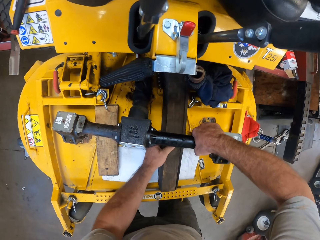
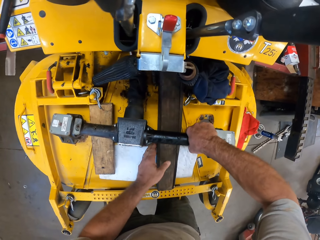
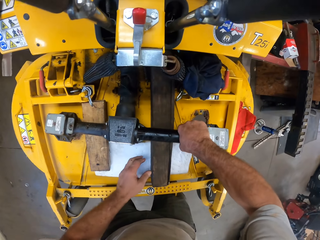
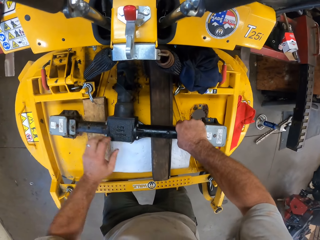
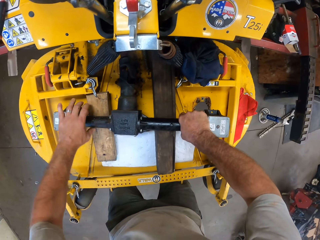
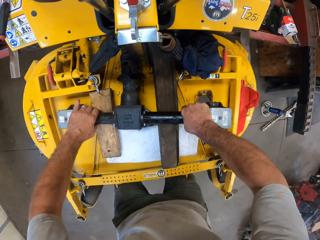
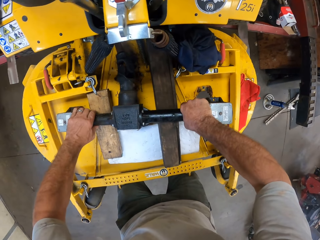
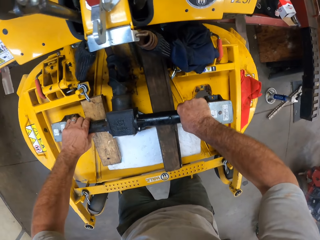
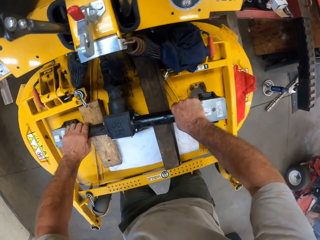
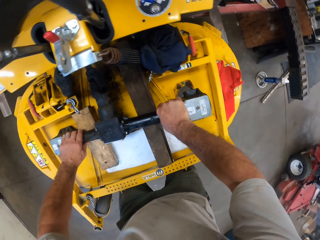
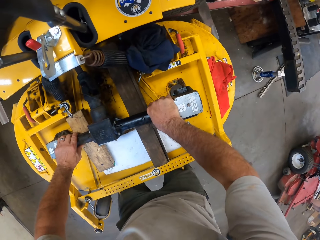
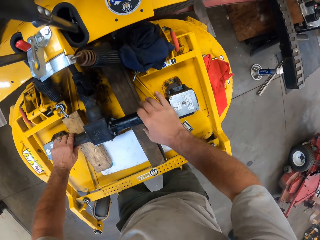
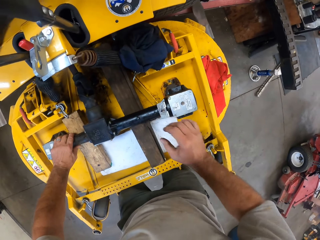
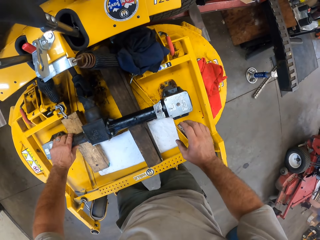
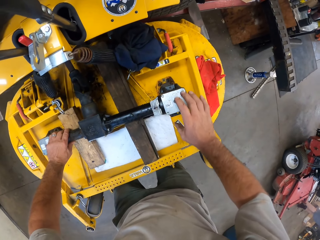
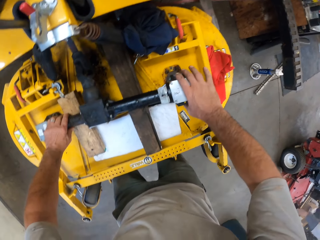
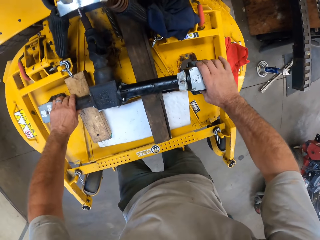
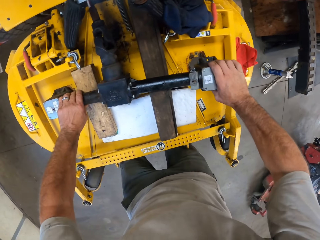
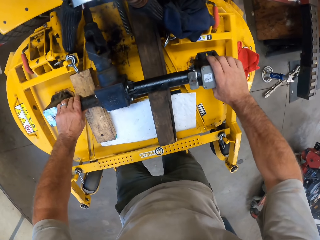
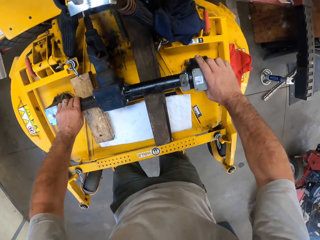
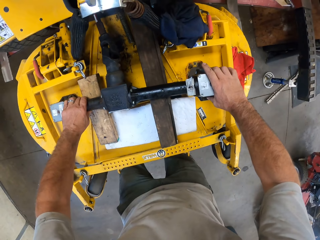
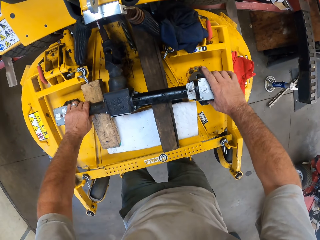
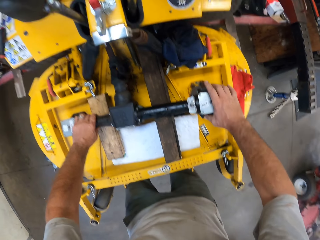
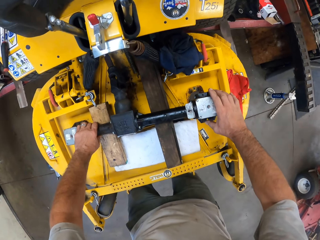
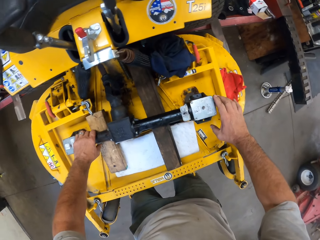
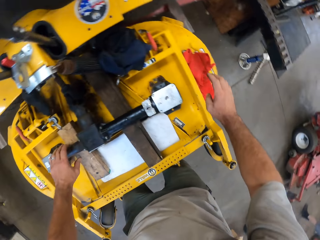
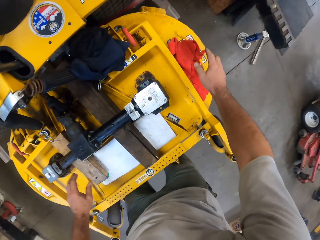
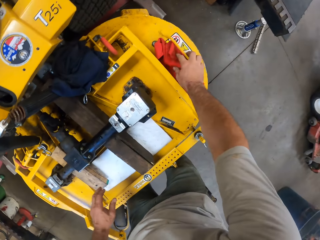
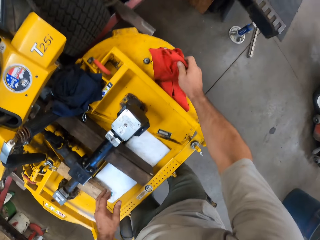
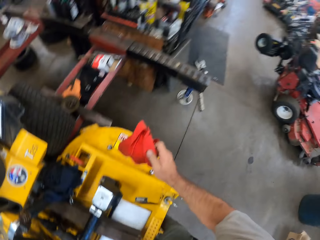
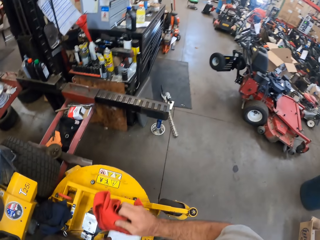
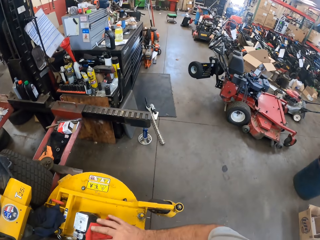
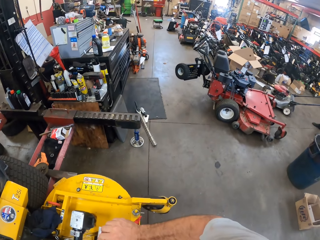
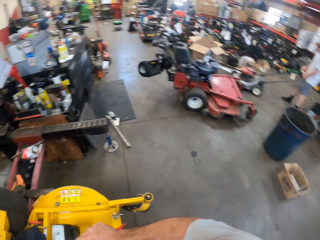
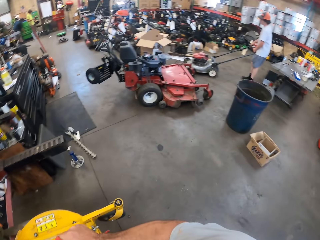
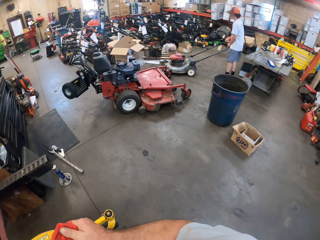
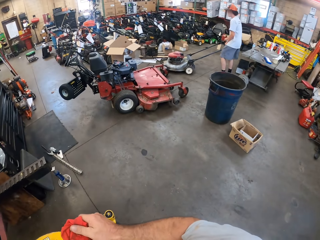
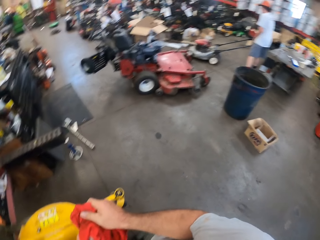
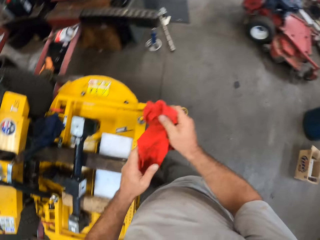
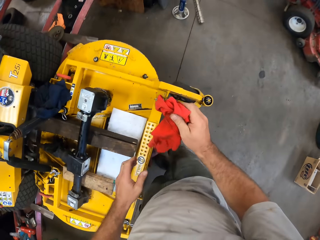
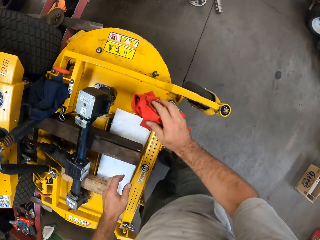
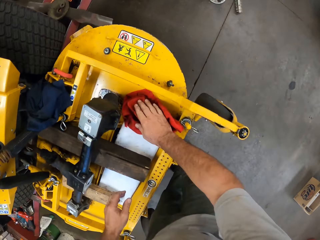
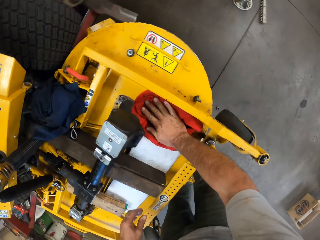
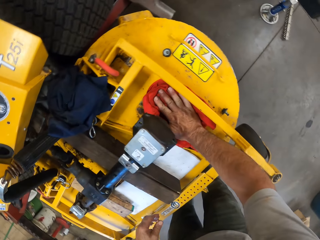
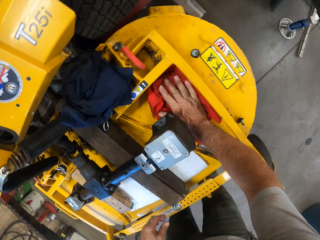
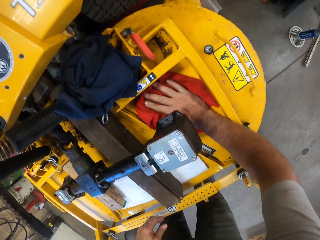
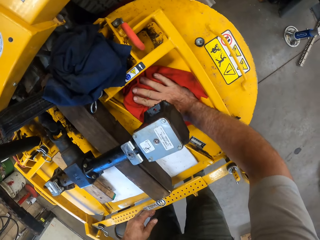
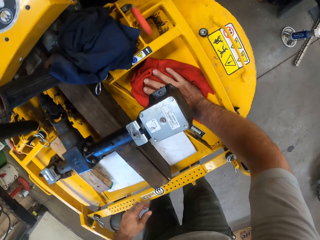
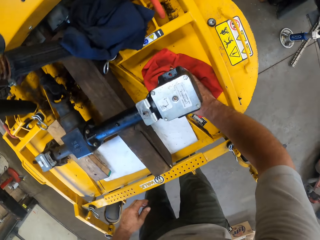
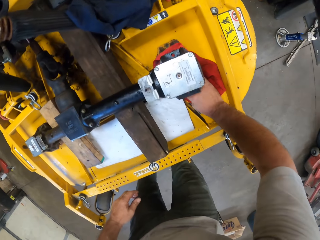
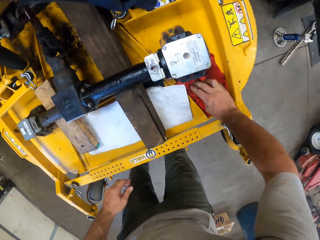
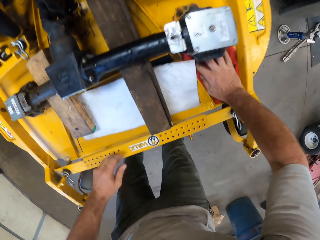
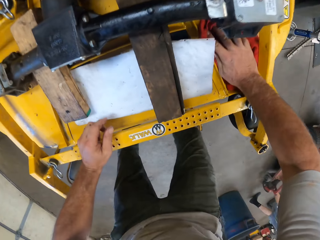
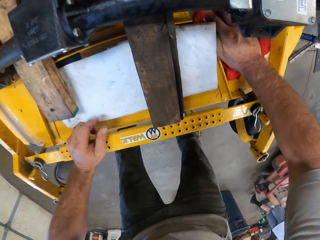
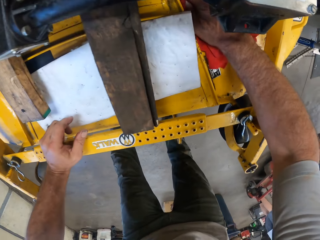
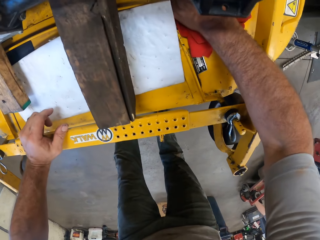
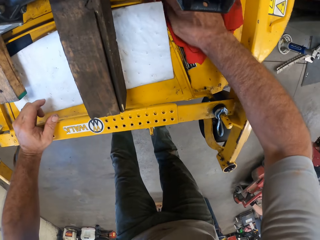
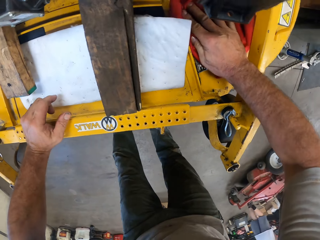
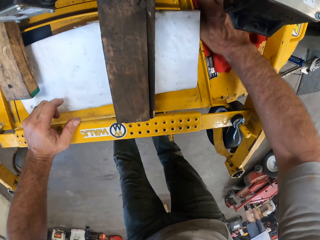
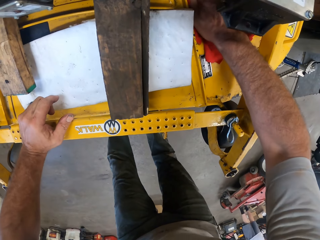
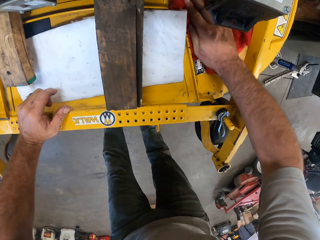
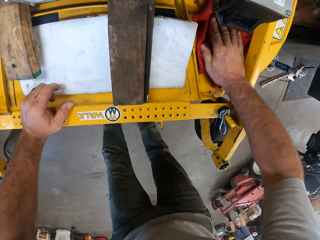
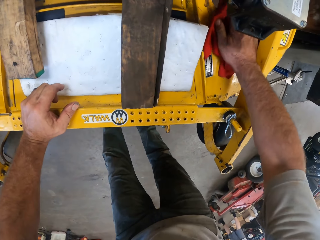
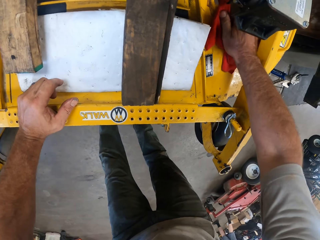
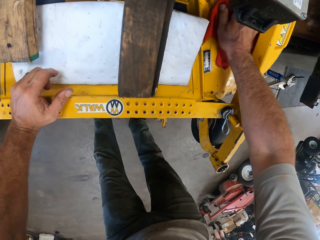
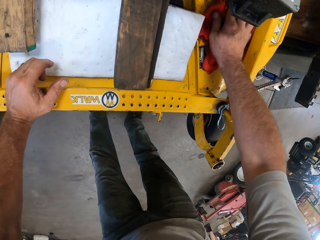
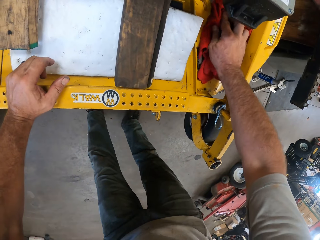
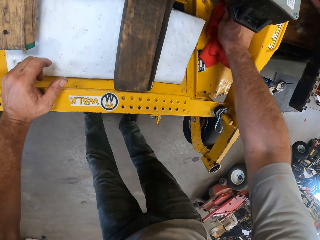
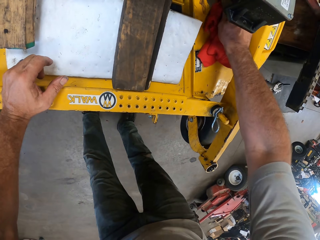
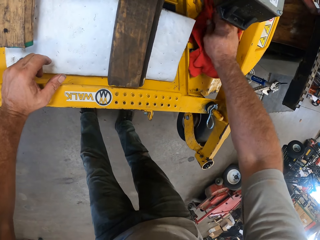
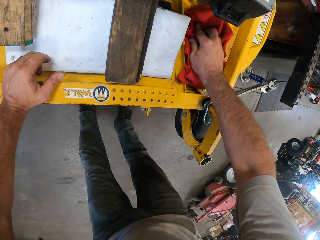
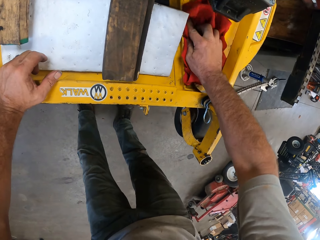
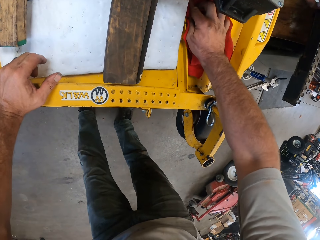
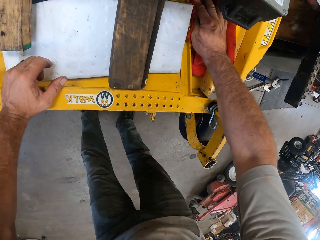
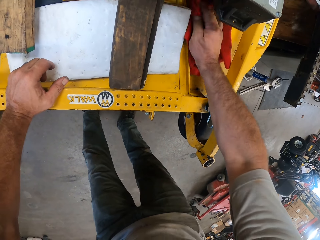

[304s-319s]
The camera wearer fixes something on the wood. He picks up a rag or cloth from the top of the lawn mower. He wipes his hand with the cloth. He turns around. A man moves a lawn mower. The camera wearer cleans the lawn mower attachment. The man moves around the workshop. The camera wearer wipes the lawn mower attachment.

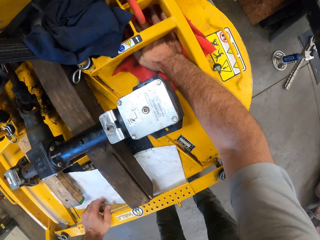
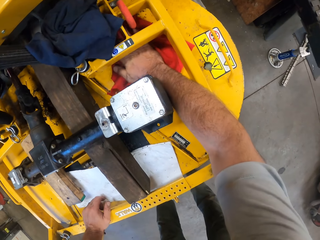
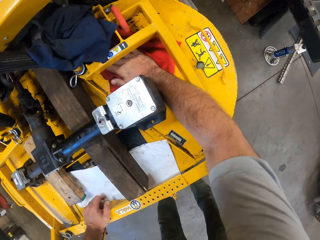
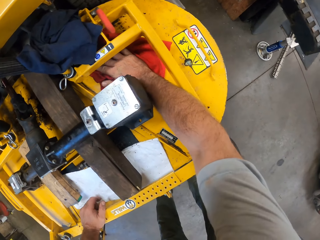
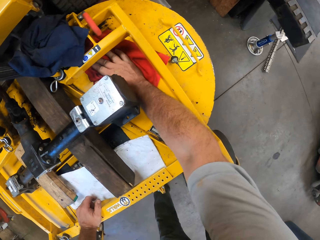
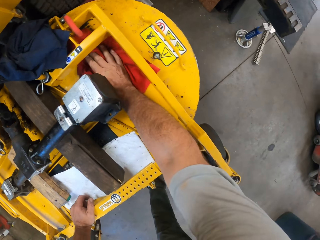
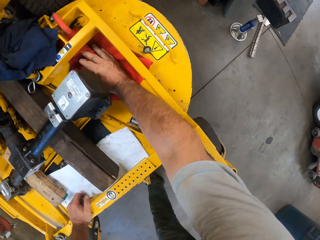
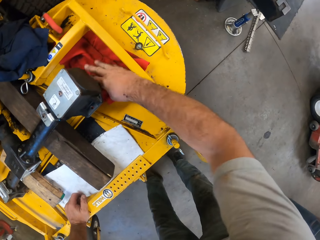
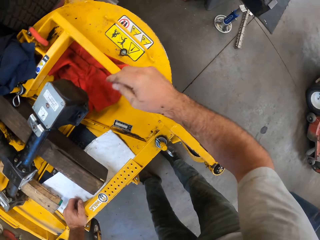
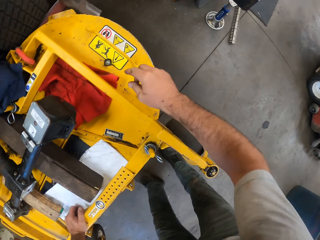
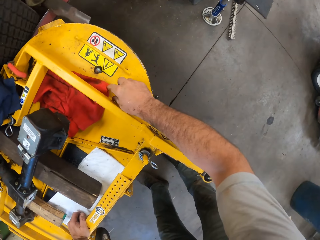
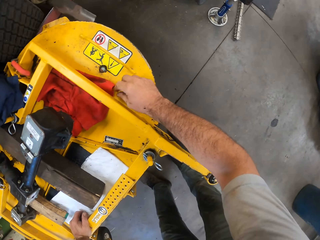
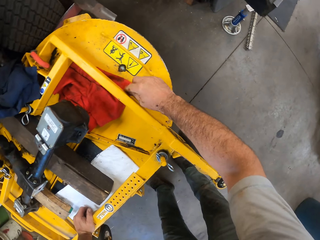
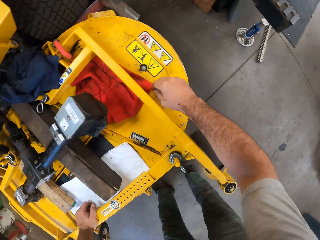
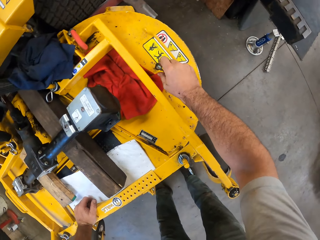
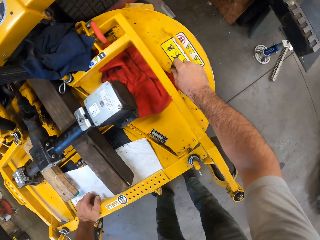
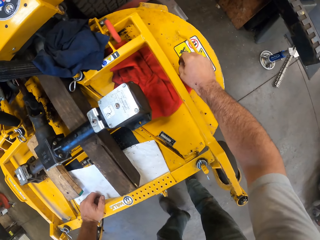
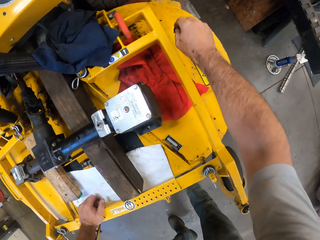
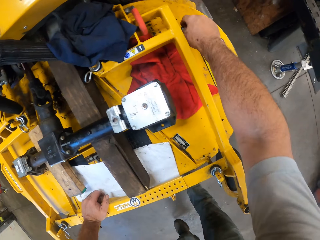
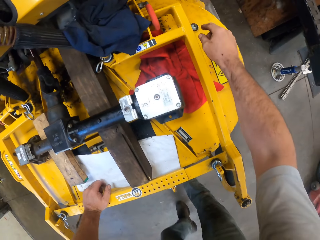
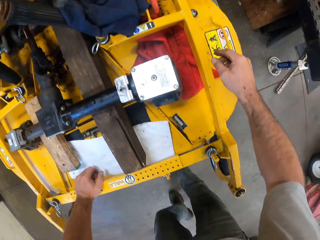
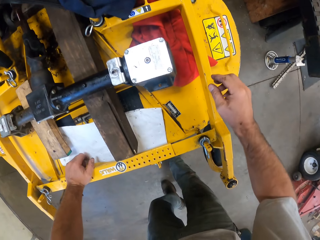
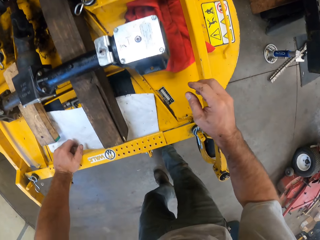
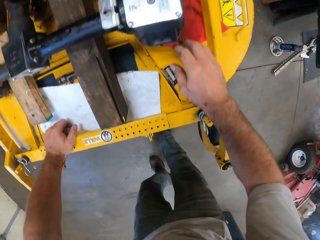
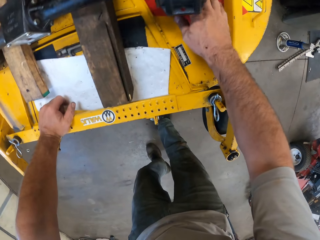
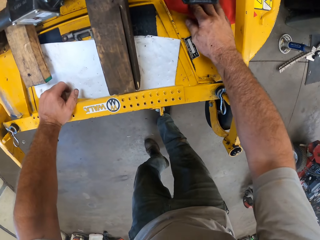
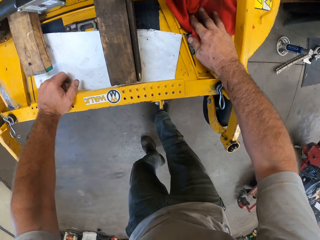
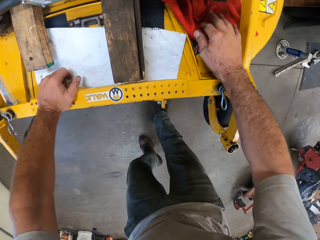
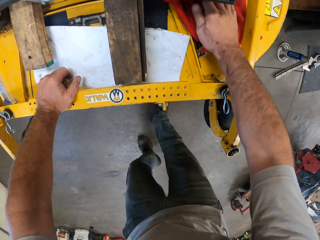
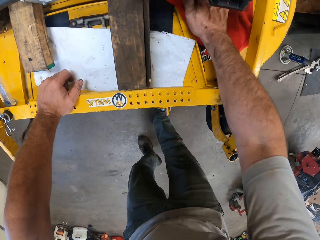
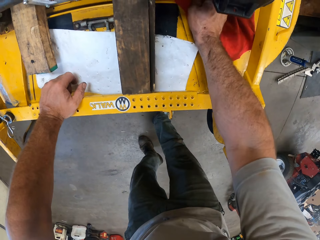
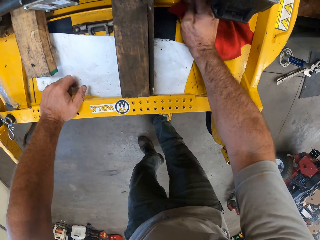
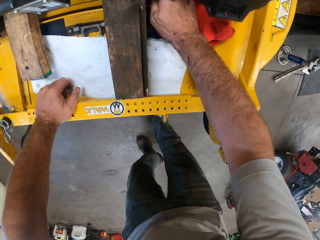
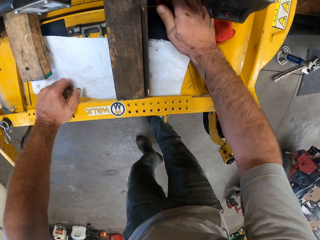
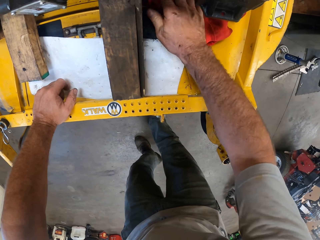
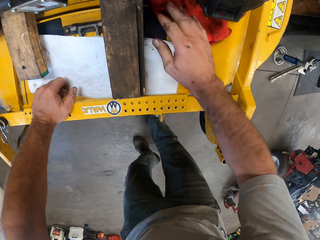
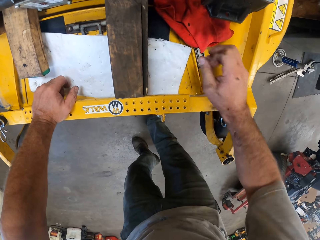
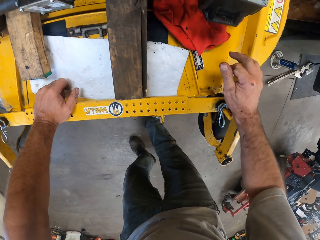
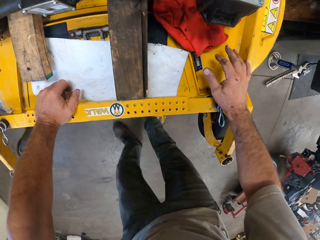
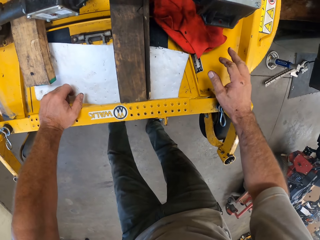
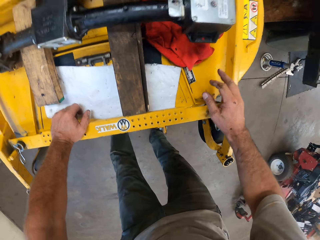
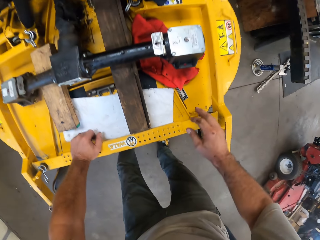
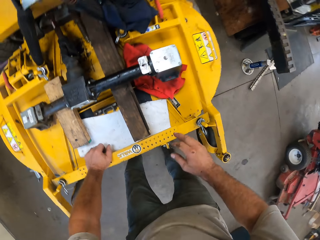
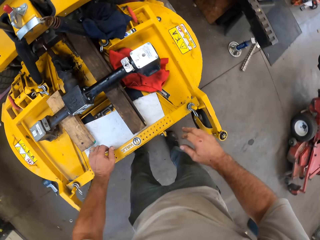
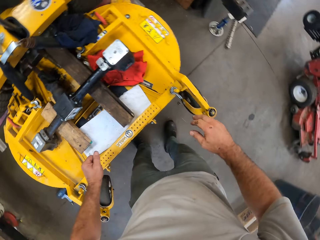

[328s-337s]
The camera wearer collects a bolt. They place the bolt aside. They drag the cloth.
